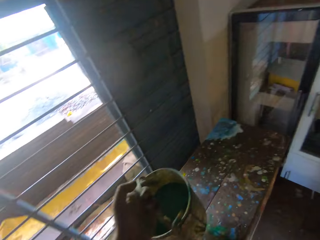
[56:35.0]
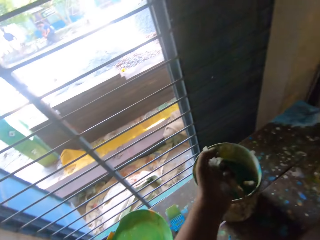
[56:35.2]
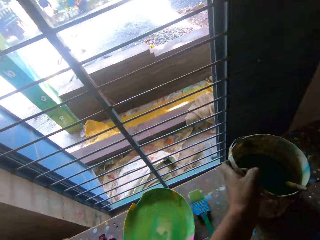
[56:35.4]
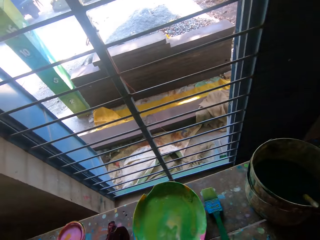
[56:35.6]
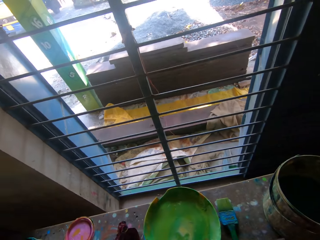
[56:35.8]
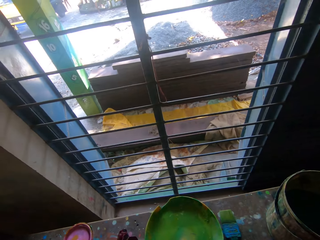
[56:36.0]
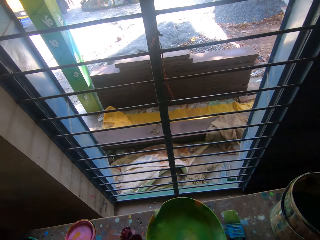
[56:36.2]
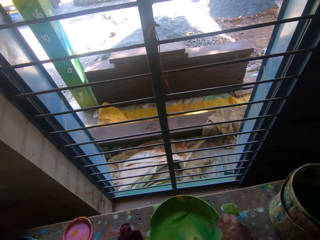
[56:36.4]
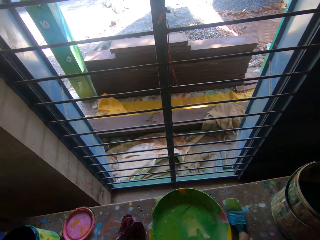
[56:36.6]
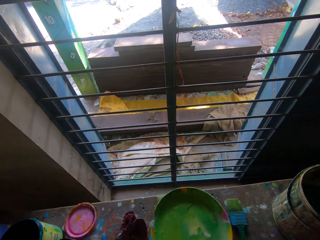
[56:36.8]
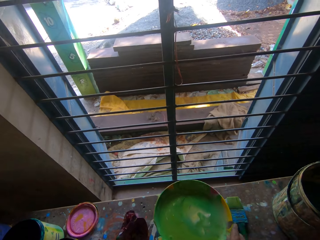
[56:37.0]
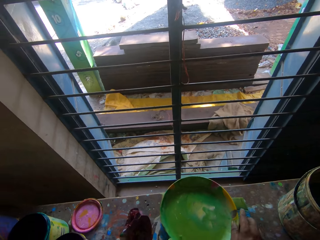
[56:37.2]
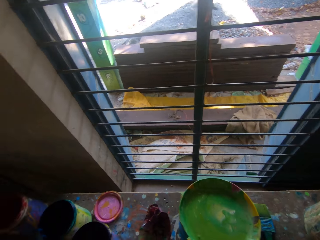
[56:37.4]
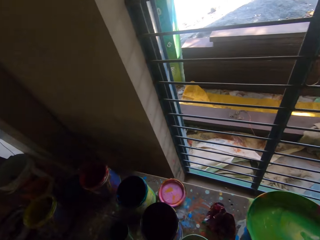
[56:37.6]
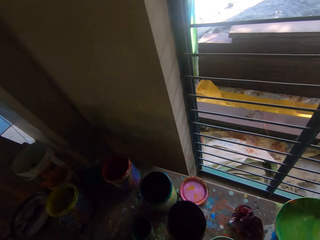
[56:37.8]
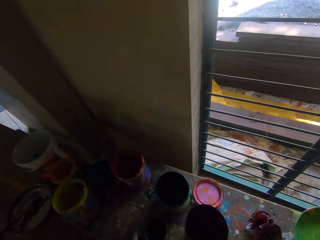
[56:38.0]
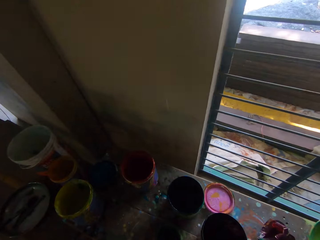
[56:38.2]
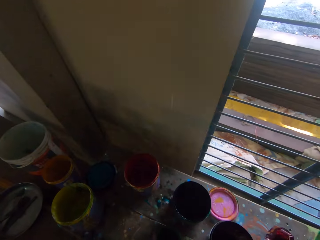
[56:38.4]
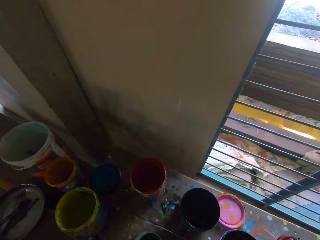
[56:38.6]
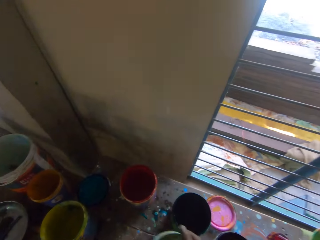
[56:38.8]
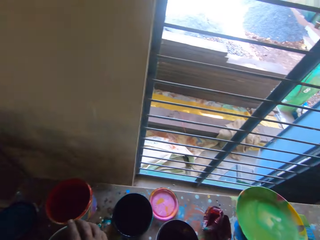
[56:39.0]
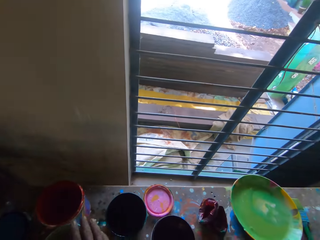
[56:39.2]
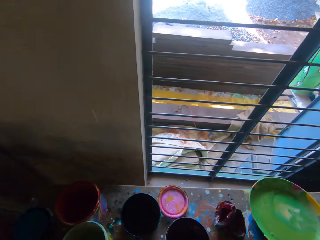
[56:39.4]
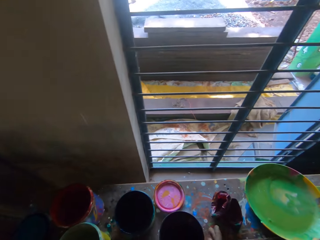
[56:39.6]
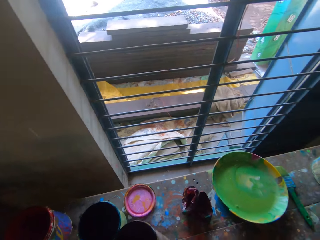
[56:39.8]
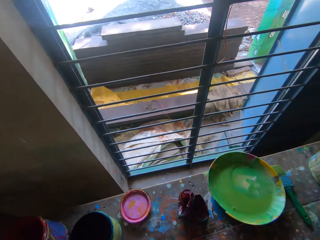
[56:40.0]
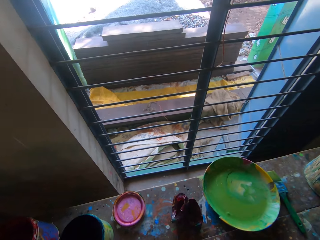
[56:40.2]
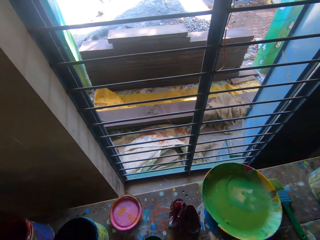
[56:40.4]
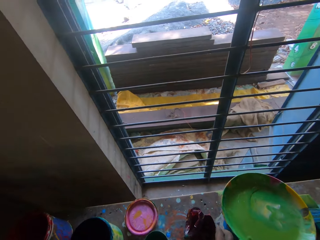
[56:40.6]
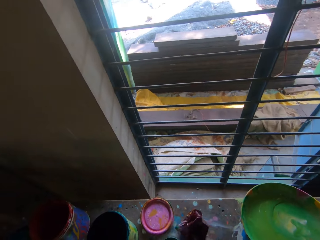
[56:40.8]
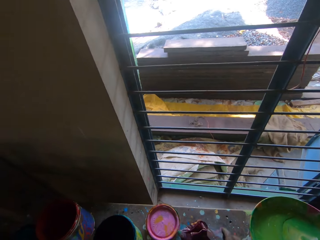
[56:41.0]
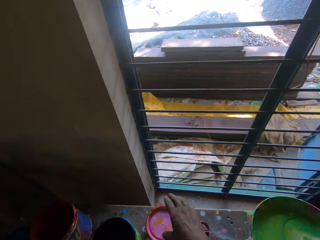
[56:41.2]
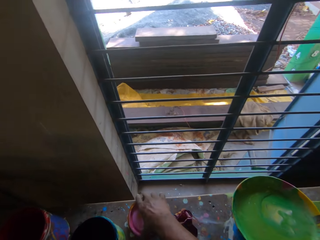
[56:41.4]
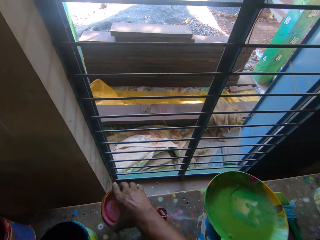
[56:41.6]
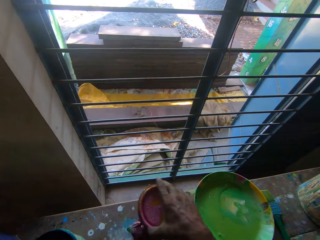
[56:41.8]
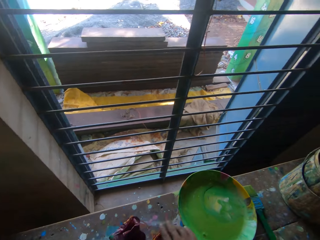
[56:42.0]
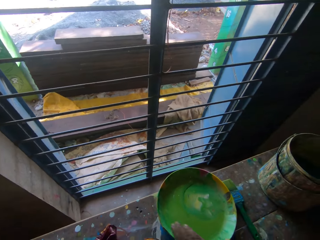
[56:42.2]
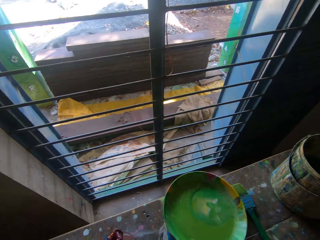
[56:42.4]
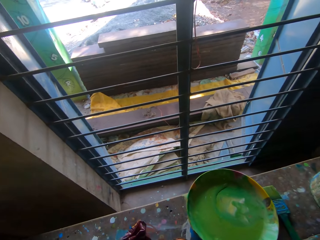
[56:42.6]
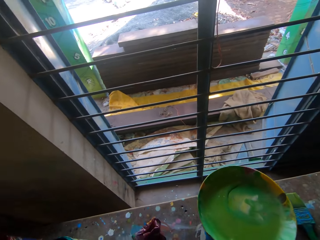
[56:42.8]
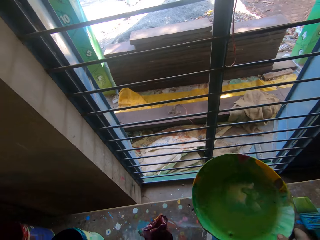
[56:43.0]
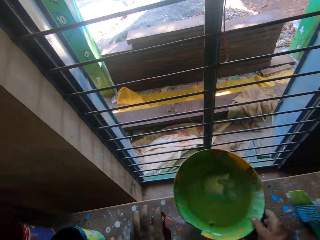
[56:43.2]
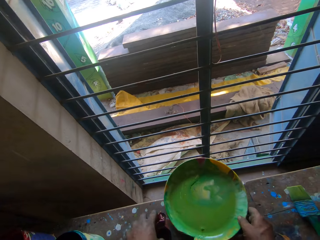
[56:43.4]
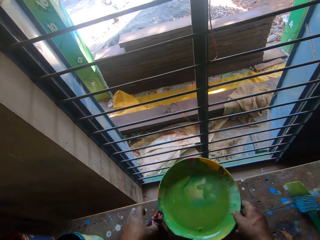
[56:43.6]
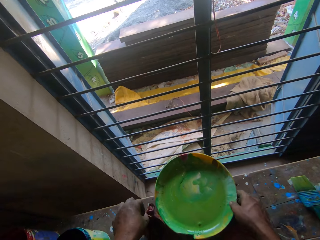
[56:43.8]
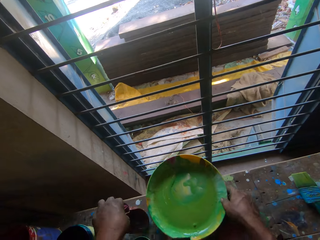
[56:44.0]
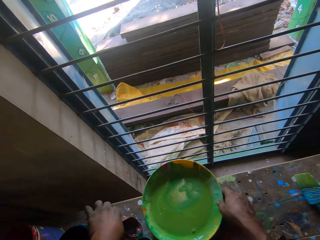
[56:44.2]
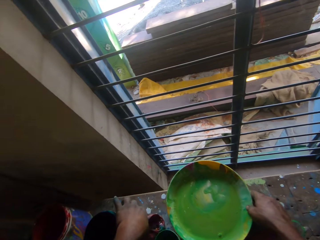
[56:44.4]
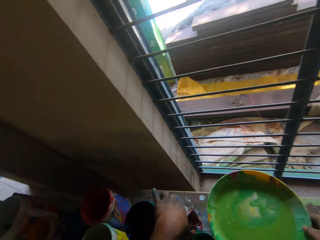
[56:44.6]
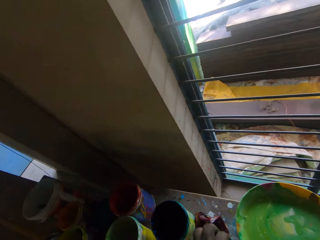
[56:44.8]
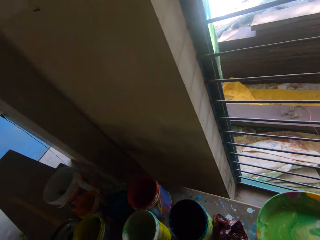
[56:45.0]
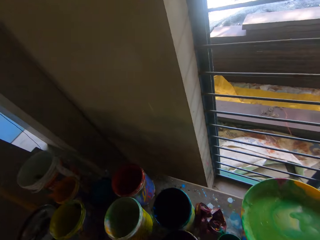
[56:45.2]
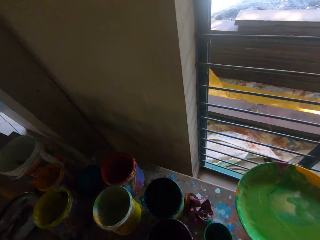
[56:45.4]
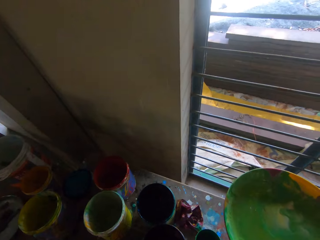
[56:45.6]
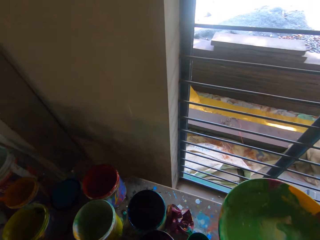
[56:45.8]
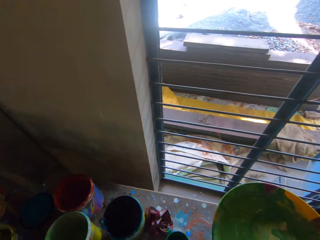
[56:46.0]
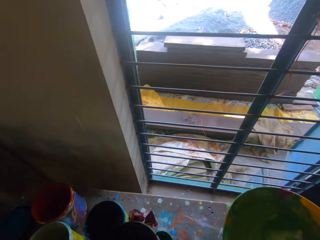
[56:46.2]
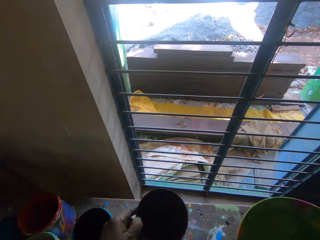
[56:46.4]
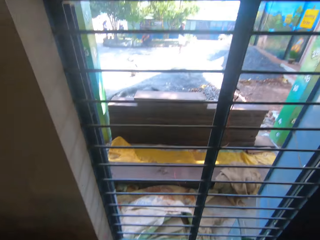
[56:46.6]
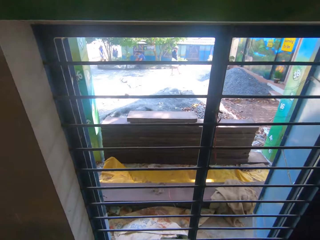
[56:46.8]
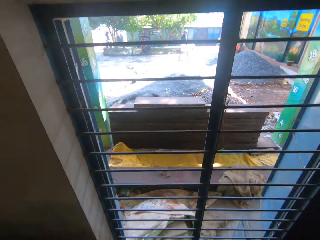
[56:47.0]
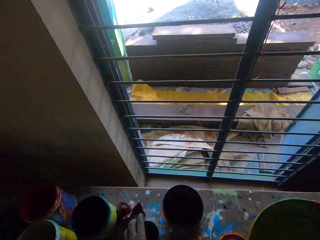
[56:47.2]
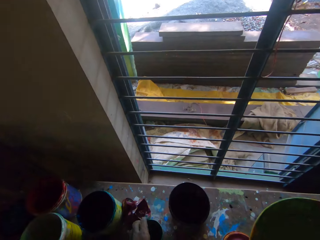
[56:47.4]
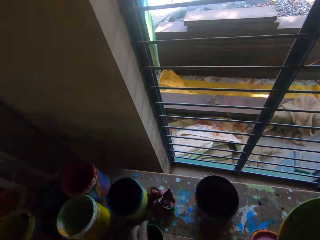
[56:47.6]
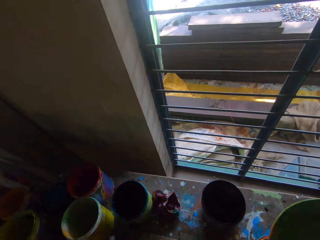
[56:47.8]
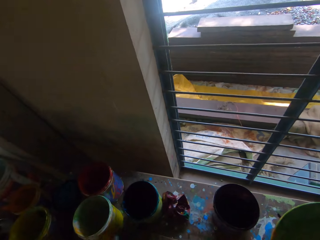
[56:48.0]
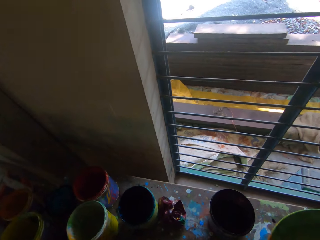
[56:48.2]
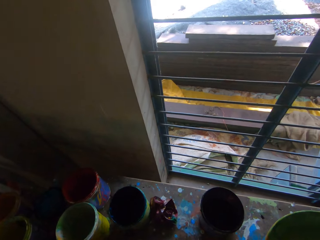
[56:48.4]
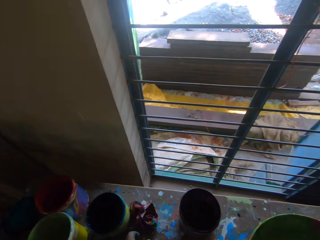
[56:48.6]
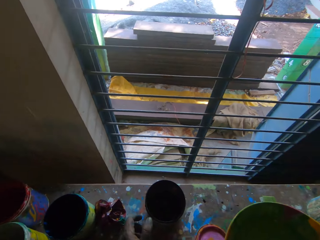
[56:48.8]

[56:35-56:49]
The camera wearer places the bucket of paint on the table with his left hand. He turns a tray on the desk with his right hand. He turns the tray on the desk with his right hand again. He places a plastic bowl on the desk with his right hand. He places the plastic bowl on the desk with his right hand again. He shifts a red piece of cloth on the desk with his right hand. He picks a plastic bowl lid from the desk with his right hand and places the plastic bowl lid on the desk with his right hand. He picks the tray from the desk with his right hand and places the tray on the desk with his right hand. He moves the red piece of cloth aside with his left hand. He picks the tray from the desk with his right hand. He picks the plastic bowl from the desk with his left hand and moves the plastic bowl on the desk with his left hand.

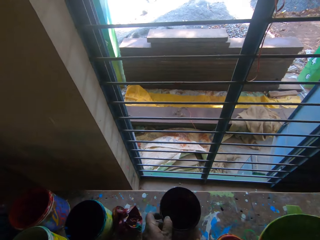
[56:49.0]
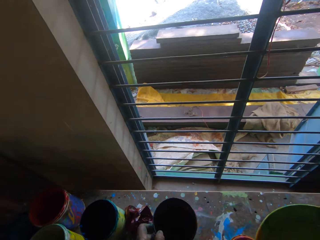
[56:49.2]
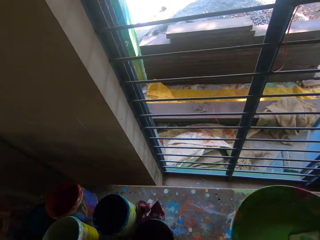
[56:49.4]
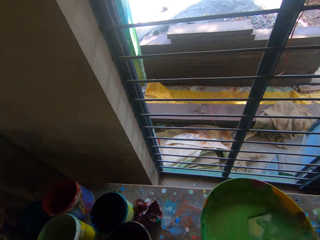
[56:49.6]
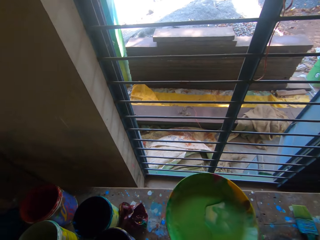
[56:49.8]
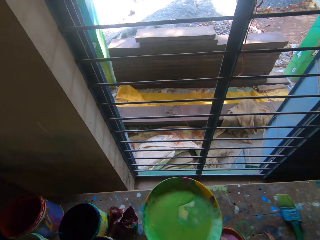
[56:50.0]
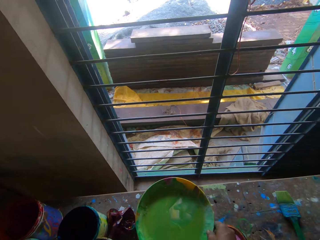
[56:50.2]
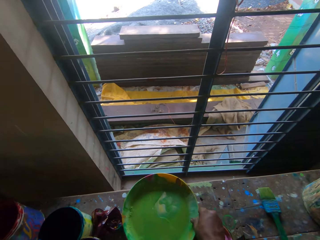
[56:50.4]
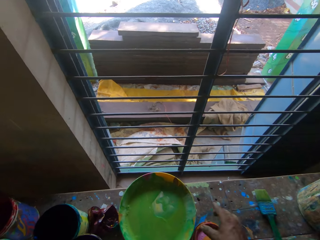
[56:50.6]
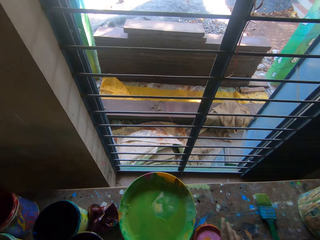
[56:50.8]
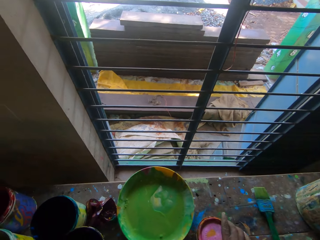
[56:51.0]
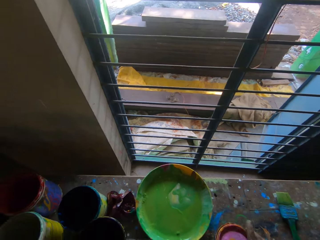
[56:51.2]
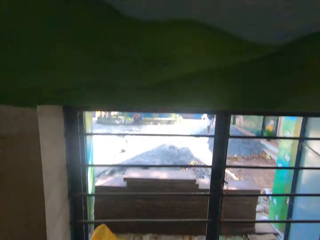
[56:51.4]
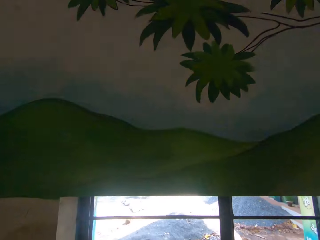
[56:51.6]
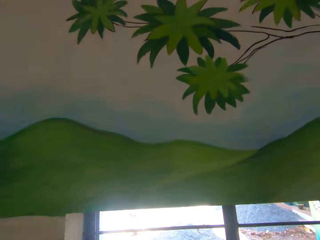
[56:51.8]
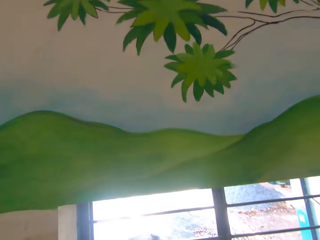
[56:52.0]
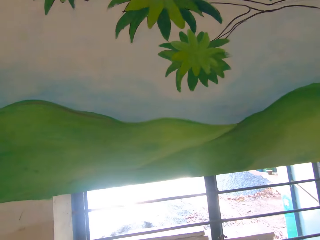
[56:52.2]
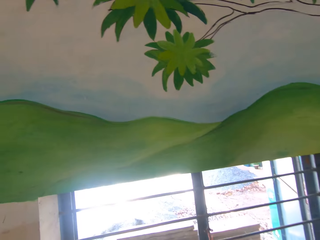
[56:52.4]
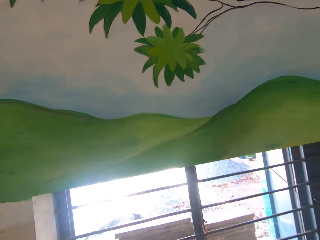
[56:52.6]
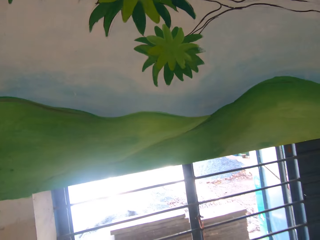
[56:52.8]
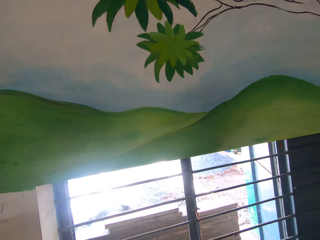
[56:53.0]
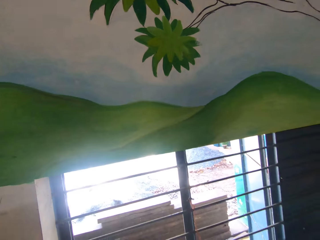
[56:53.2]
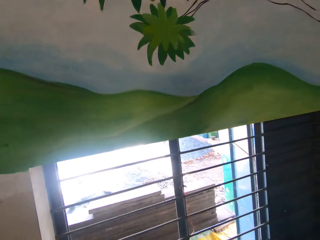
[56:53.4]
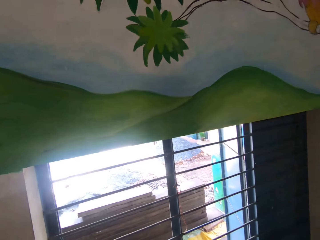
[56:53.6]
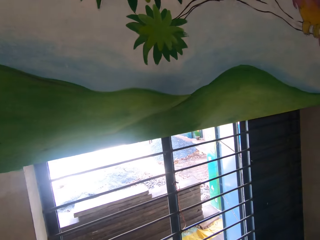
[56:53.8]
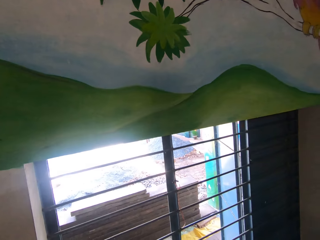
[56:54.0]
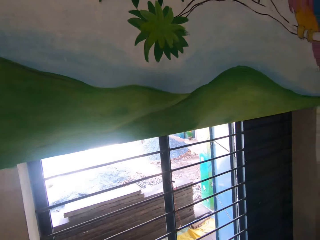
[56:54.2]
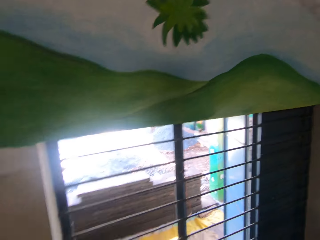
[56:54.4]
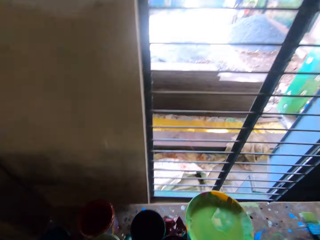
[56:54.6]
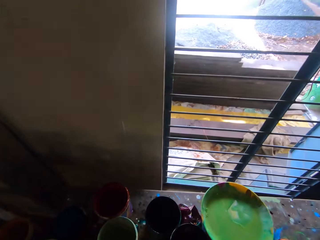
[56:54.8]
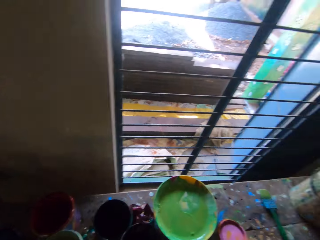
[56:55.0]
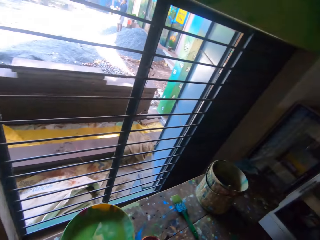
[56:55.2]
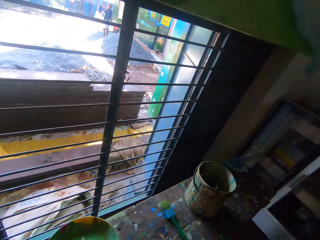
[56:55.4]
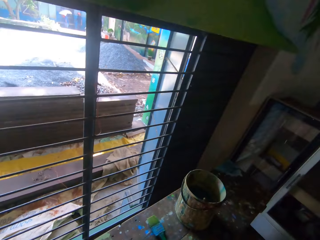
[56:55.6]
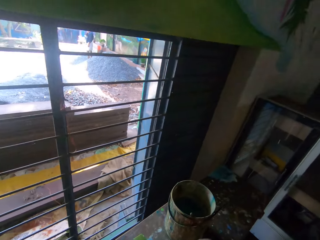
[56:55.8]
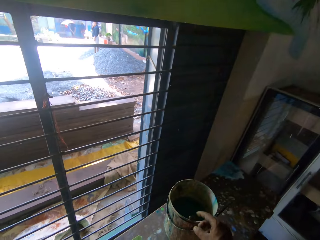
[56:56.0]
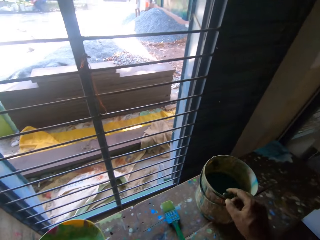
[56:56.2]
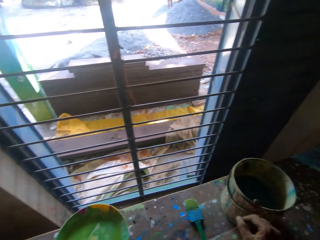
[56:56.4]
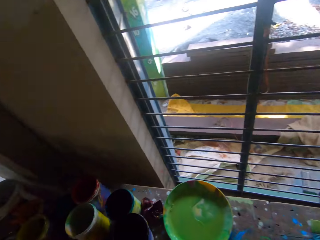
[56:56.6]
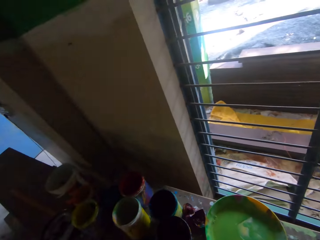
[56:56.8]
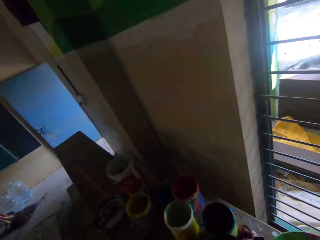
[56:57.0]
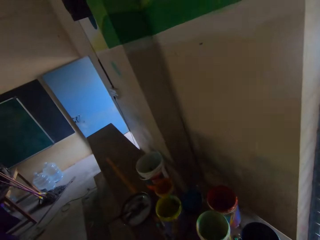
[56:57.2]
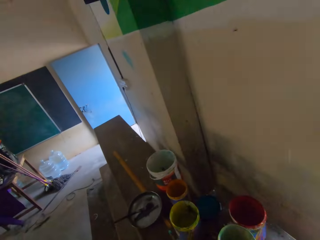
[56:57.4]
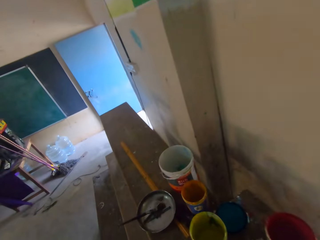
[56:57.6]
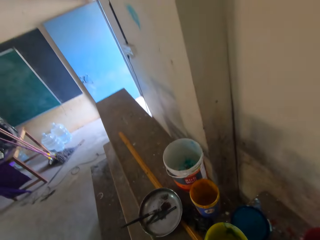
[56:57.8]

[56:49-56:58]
The camera wearer moves the paint bucket on the desk with his left hand. He places the tray on the desk with his right hand. He picks the plastic bowl lid from the desk with his right hand.
